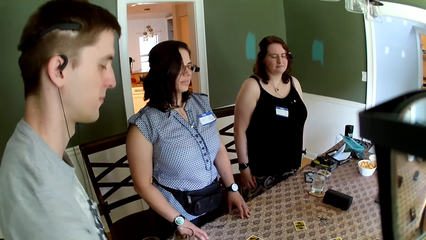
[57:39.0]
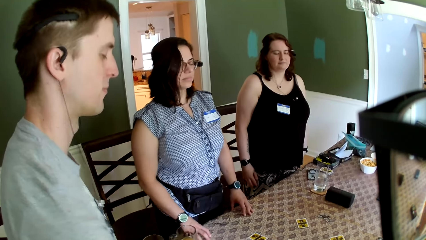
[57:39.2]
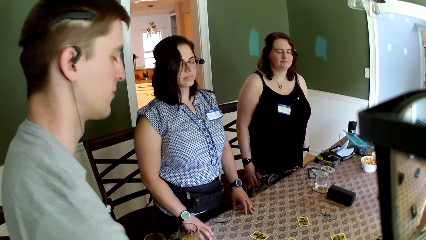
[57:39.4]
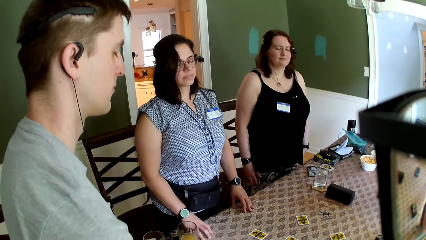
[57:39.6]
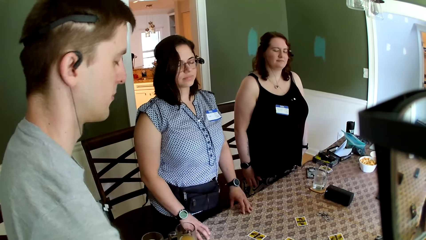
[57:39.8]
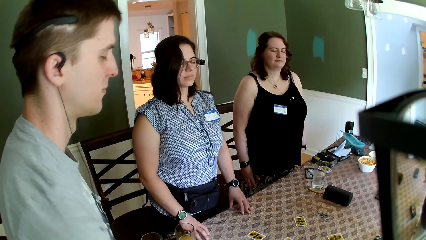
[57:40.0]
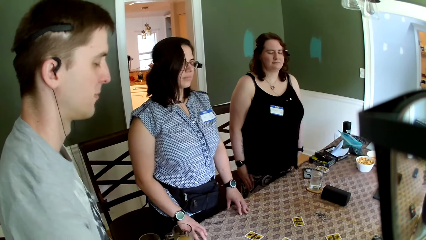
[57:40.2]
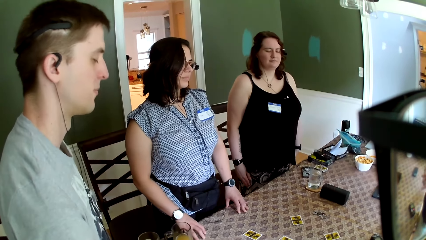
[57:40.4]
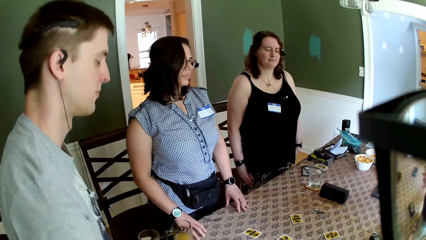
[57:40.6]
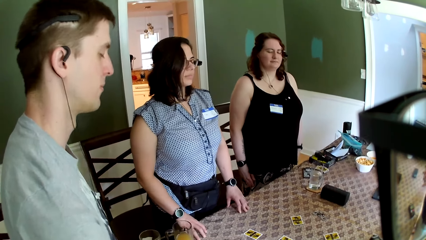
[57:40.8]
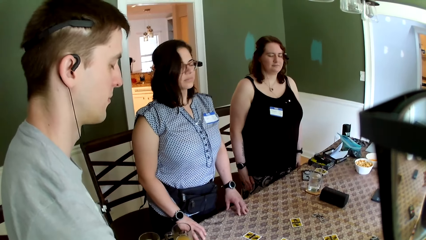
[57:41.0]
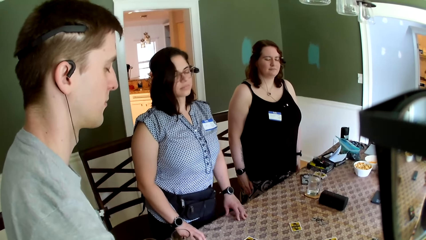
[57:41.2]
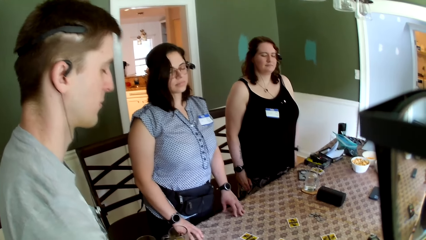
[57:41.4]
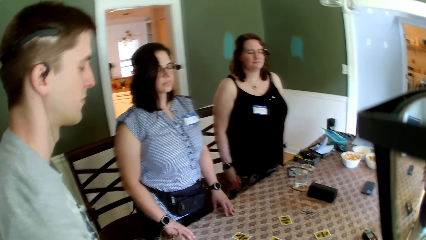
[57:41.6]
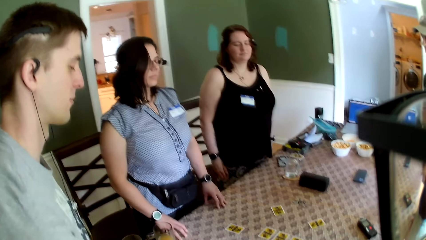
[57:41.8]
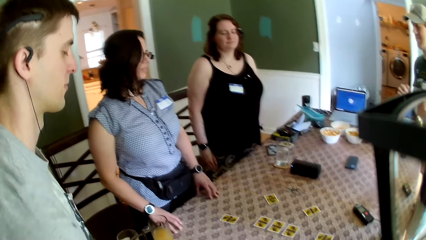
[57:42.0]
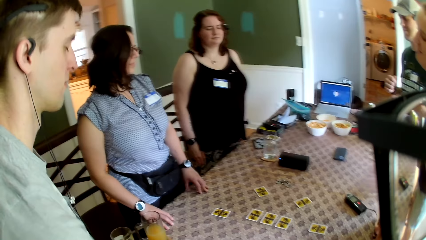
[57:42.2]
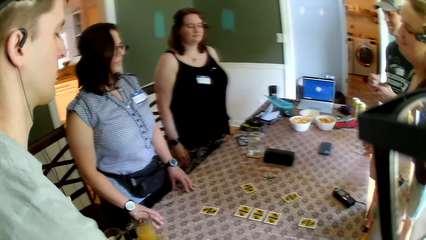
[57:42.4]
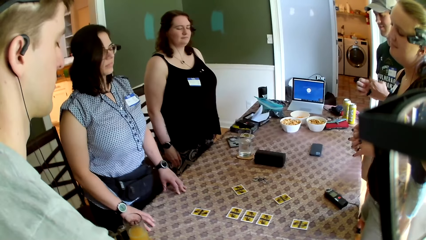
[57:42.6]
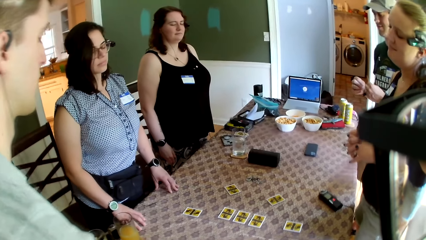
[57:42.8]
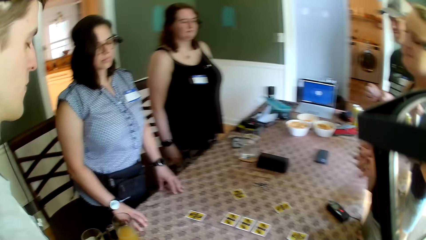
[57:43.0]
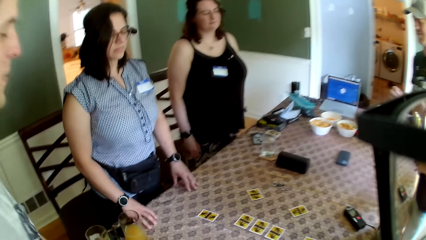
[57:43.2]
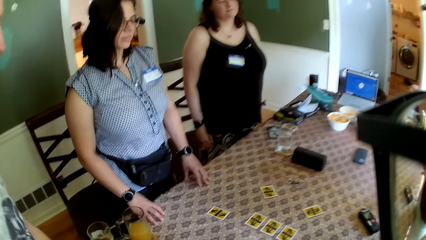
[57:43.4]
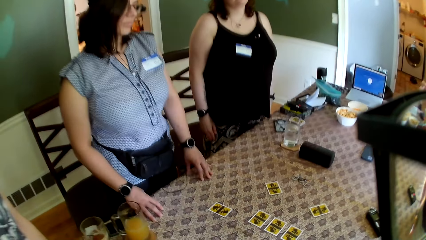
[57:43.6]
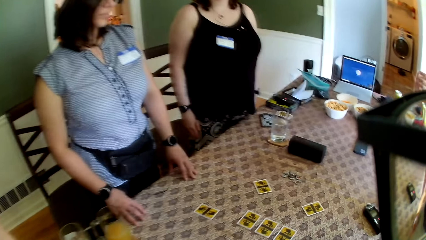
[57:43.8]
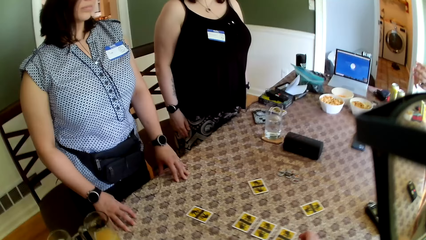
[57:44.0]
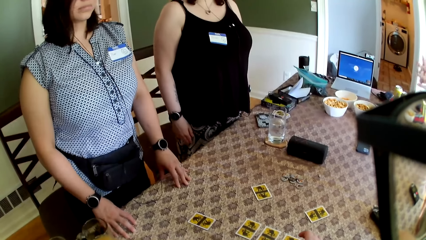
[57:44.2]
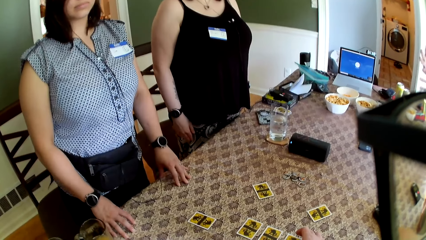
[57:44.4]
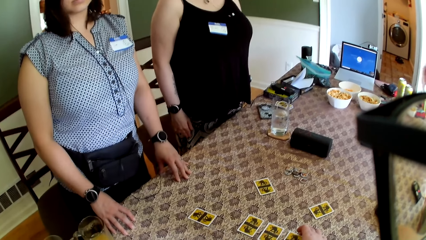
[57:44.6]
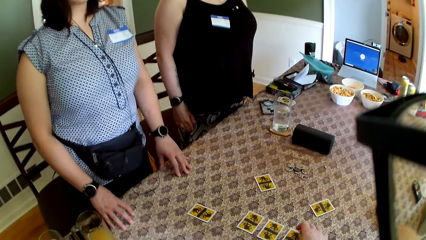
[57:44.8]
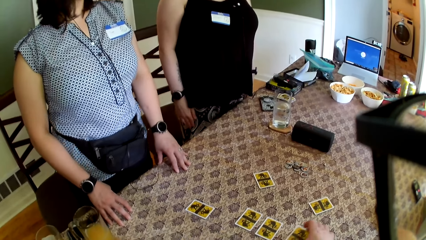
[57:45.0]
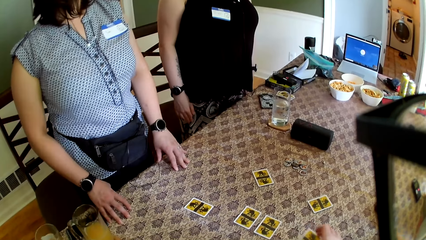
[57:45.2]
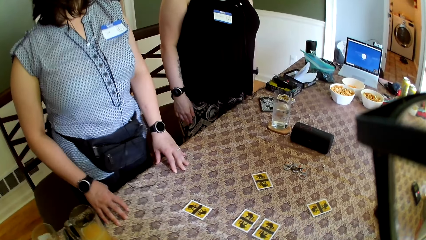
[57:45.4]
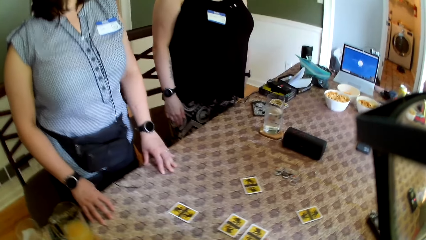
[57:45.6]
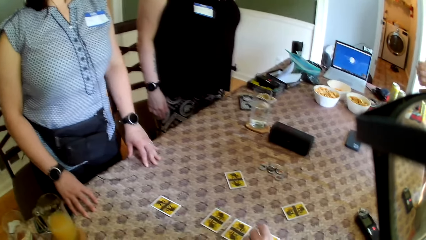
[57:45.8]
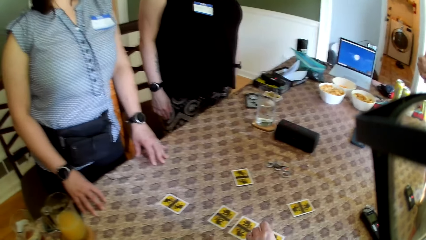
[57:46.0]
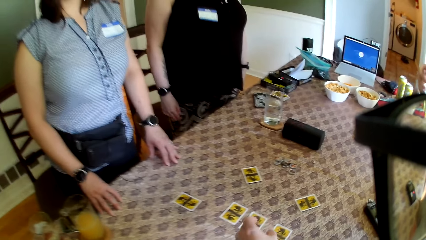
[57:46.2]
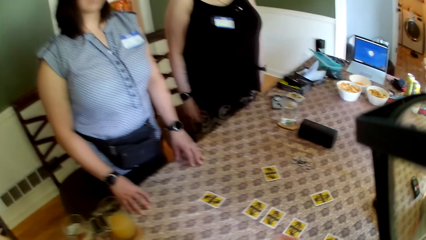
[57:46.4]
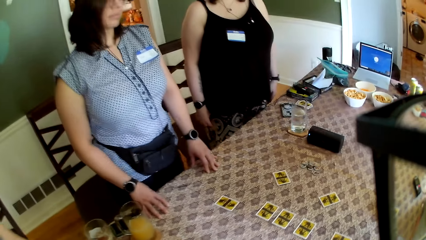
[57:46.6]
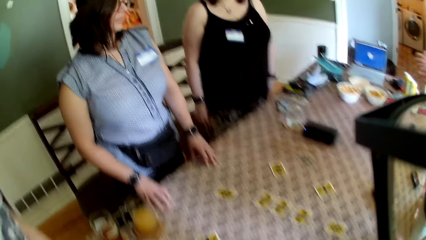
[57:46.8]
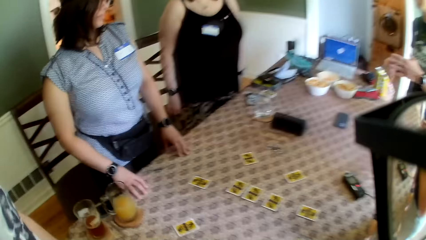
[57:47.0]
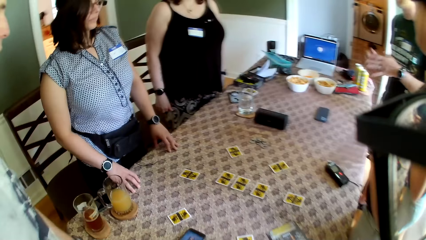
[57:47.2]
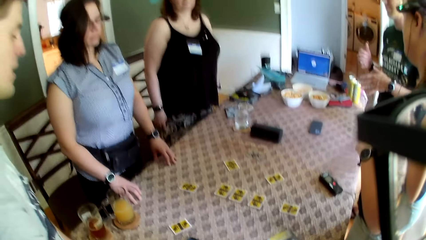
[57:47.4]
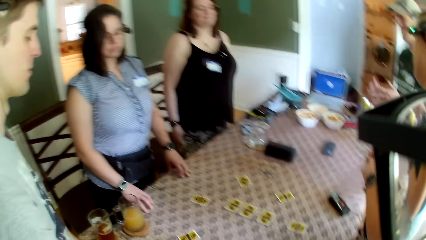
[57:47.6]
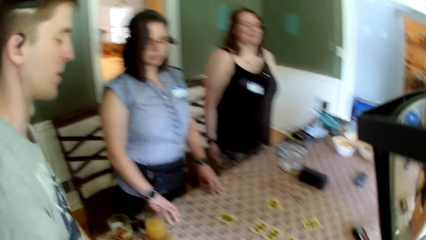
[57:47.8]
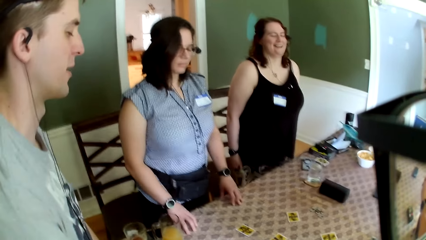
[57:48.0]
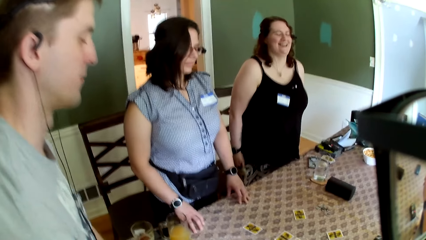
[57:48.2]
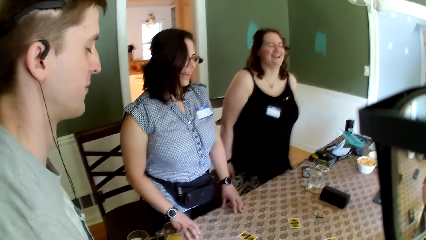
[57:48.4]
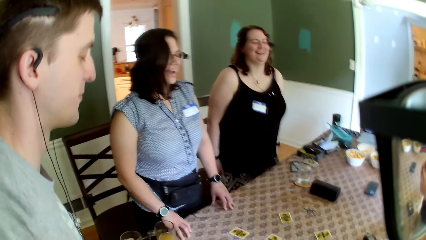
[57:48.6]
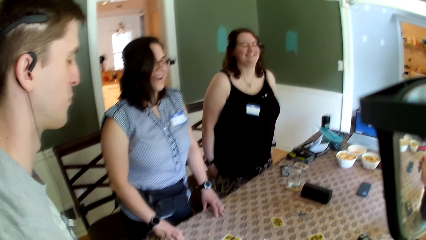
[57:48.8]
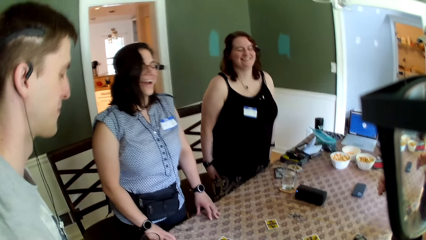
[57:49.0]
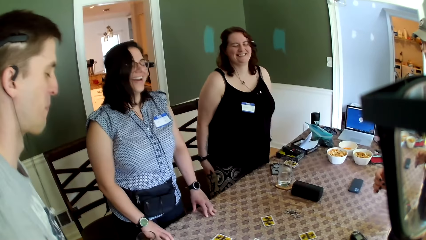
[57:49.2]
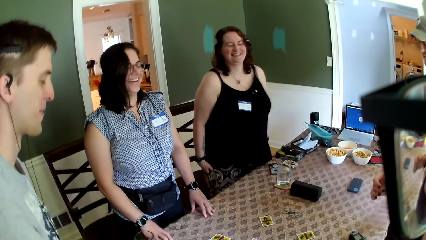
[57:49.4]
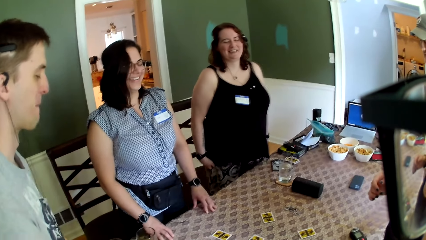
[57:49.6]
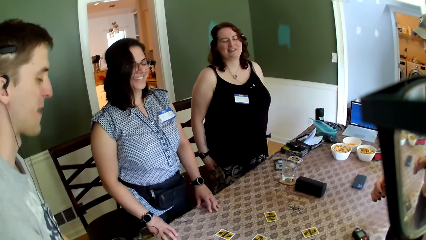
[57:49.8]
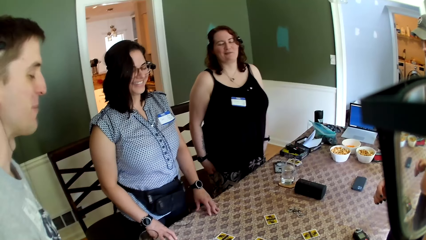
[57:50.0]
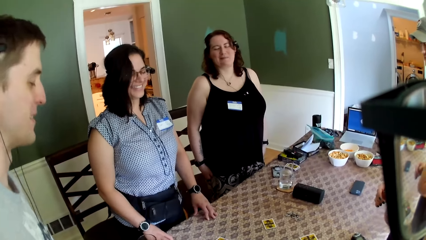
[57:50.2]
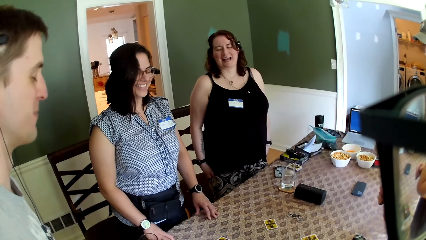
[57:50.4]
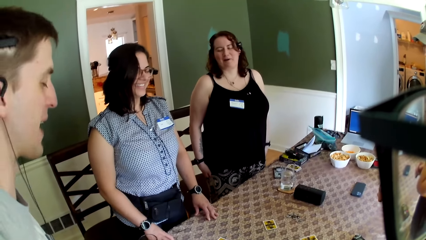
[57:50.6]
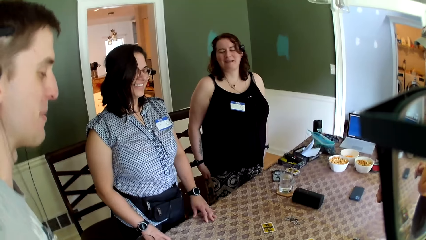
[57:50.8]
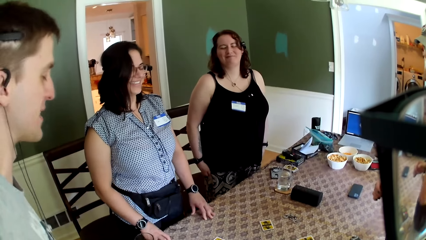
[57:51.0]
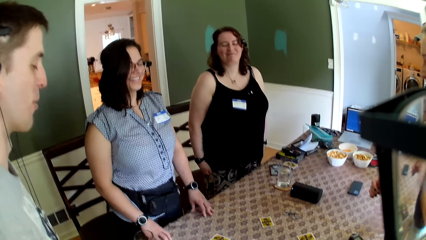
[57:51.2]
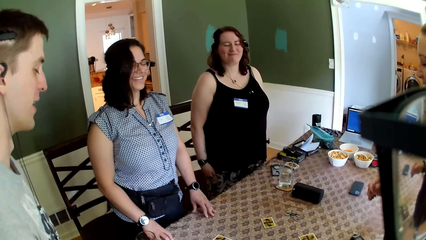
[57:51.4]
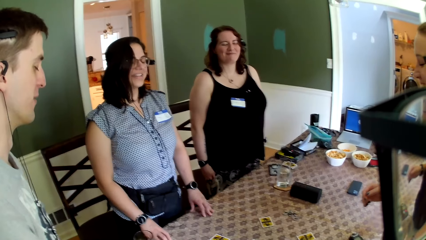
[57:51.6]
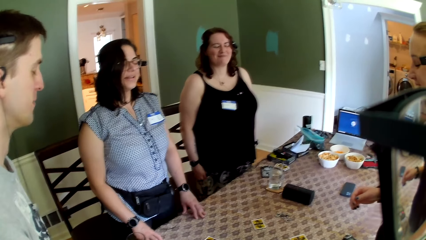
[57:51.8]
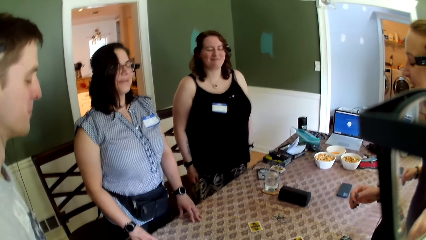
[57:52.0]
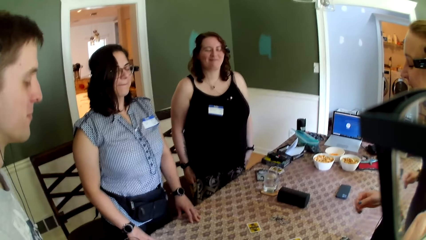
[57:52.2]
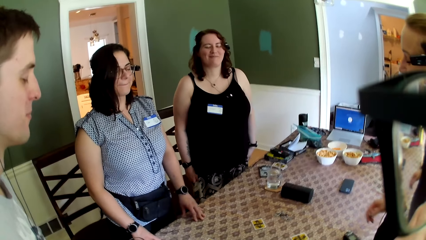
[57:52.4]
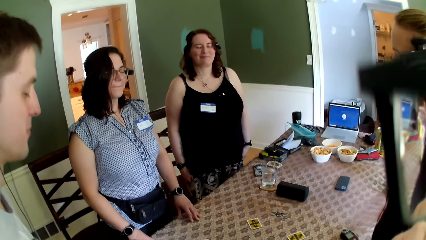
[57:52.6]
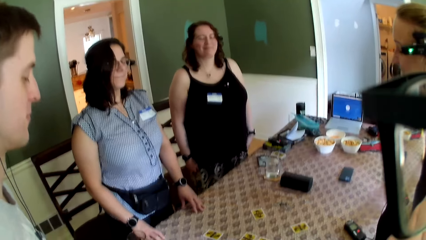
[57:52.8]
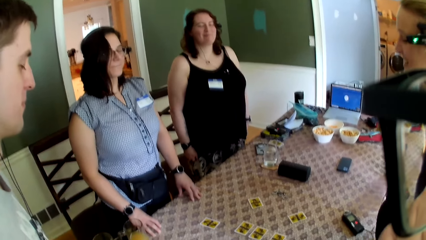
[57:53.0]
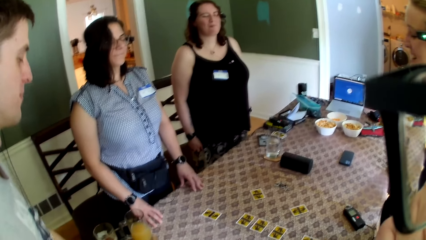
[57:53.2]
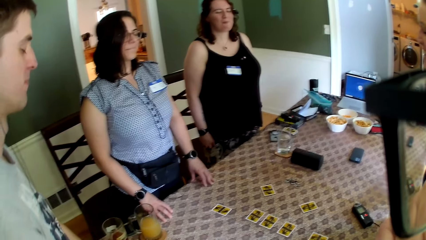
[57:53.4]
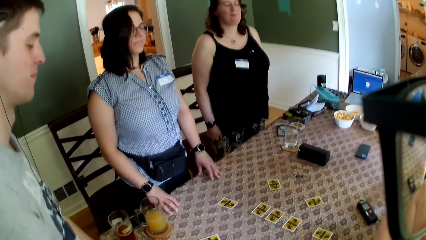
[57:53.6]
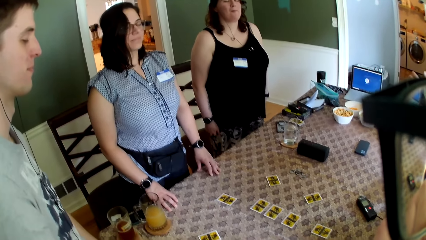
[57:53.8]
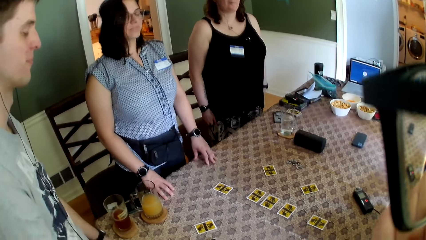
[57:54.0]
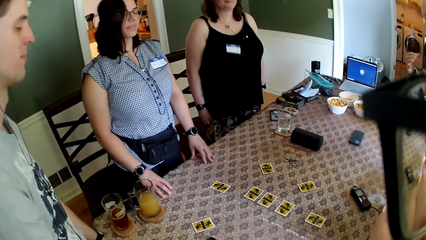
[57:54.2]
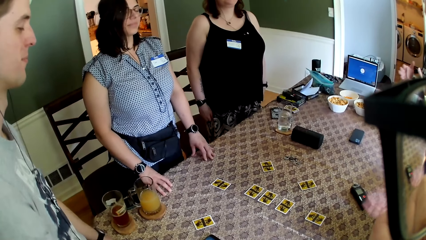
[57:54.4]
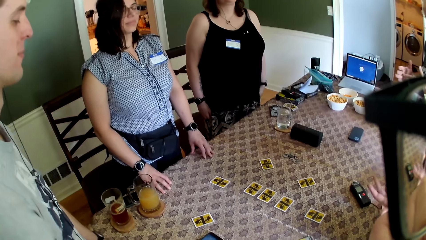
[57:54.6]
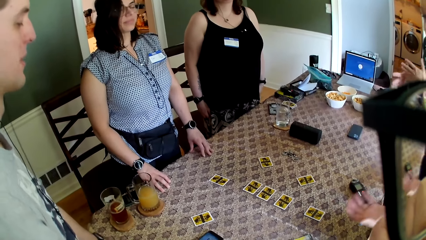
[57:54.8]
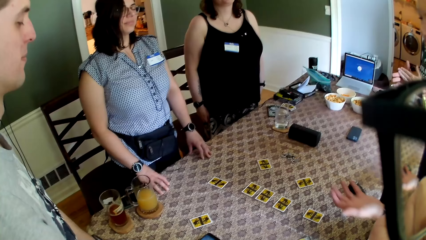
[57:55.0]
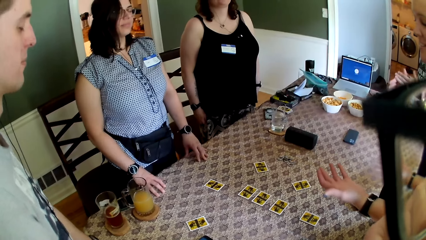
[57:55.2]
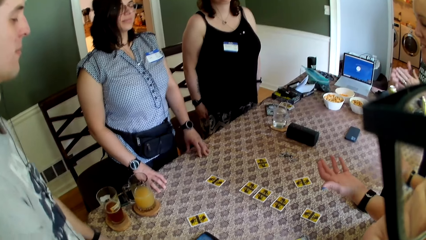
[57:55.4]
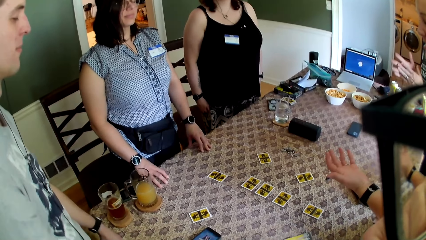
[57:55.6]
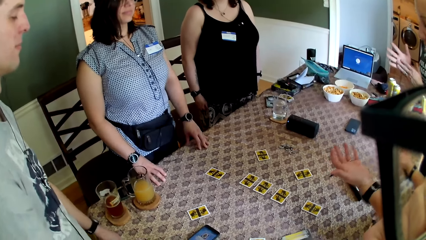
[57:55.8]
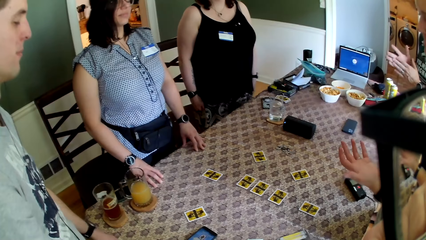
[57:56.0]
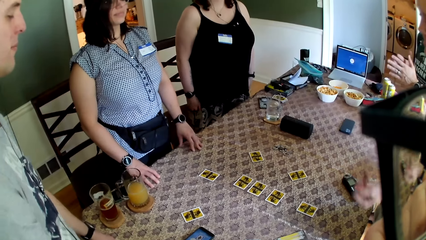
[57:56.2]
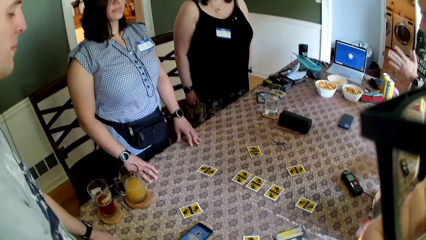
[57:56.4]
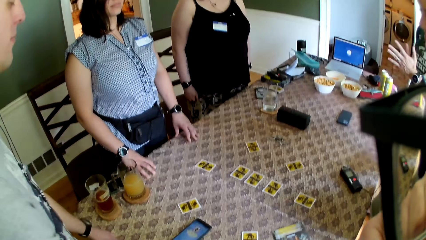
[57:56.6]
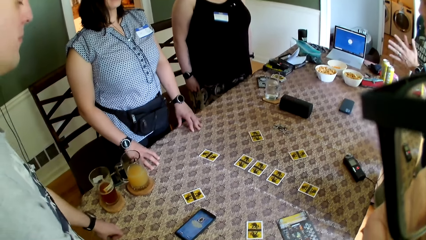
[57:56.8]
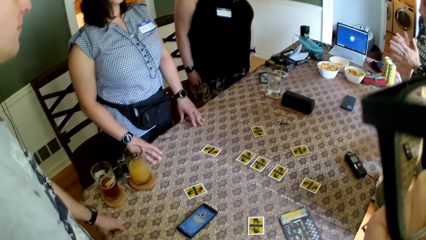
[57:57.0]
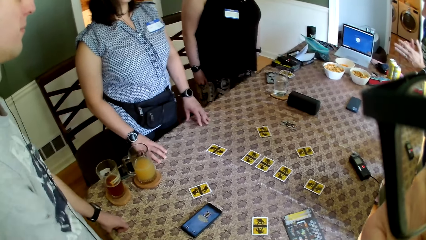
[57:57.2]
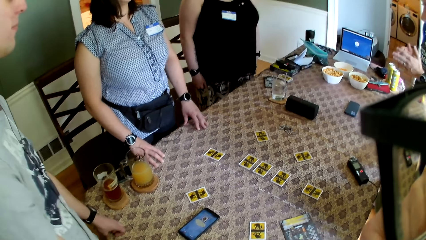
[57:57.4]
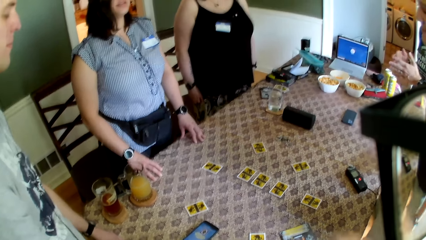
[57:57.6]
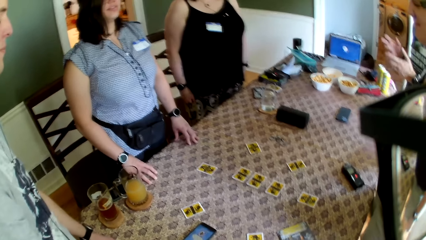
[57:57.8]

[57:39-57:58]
The camera wearer exchanges two role cards on the table with his hands. He holds the cards on the table. He speaks to the group of people at the table. The man speaks to the camera wearer. A woman speaks to the group of people at the table. Another woman speaks to the group of people at the table.
